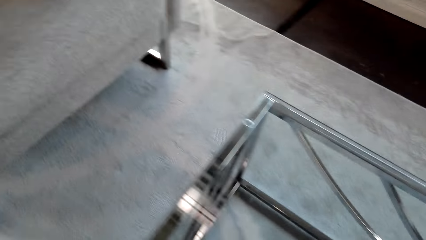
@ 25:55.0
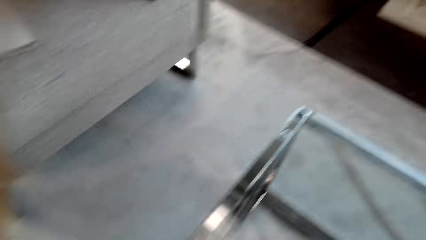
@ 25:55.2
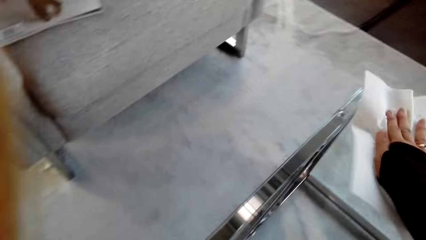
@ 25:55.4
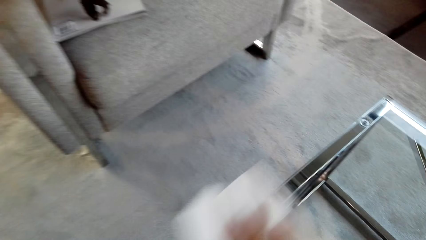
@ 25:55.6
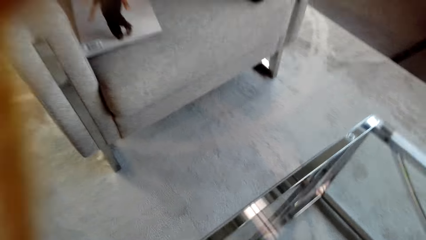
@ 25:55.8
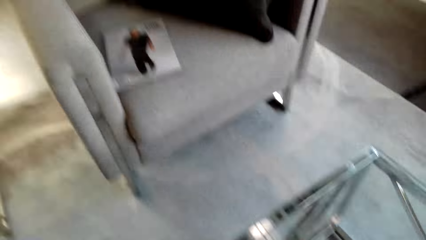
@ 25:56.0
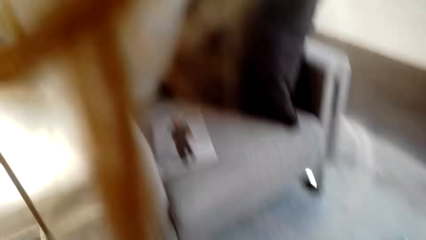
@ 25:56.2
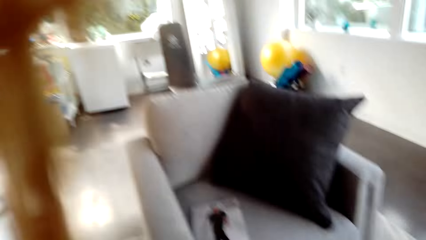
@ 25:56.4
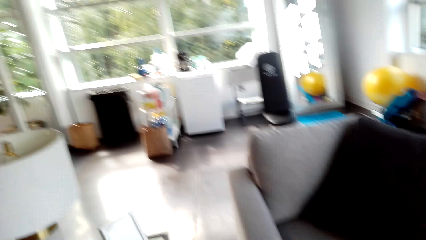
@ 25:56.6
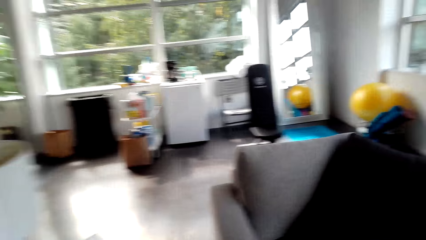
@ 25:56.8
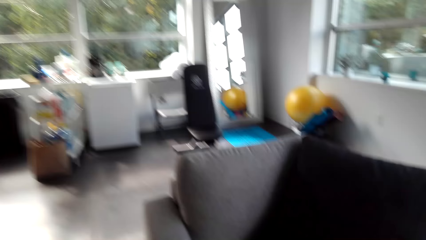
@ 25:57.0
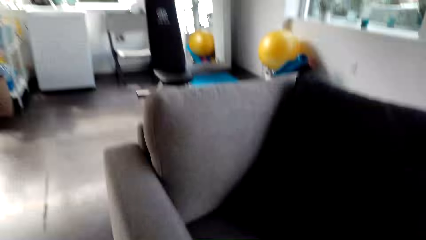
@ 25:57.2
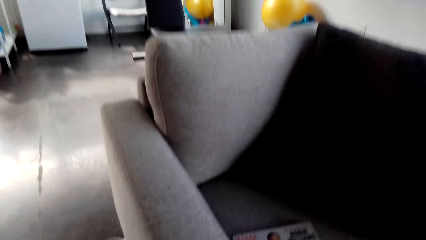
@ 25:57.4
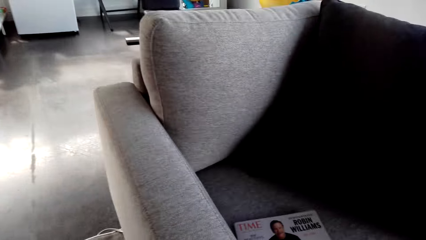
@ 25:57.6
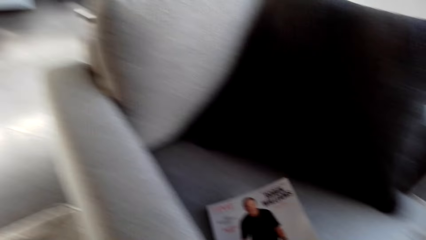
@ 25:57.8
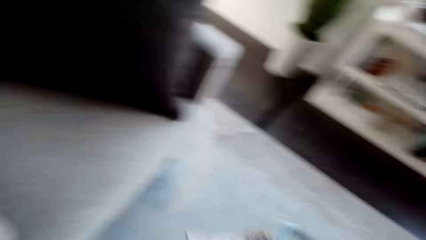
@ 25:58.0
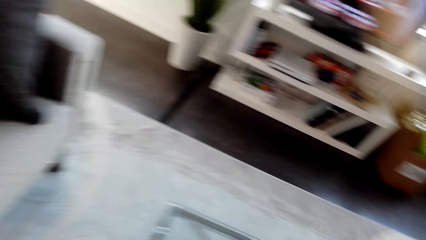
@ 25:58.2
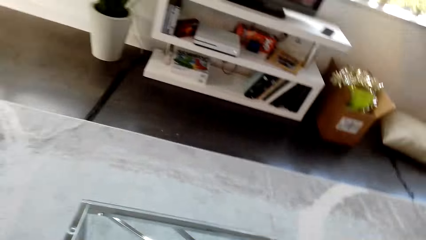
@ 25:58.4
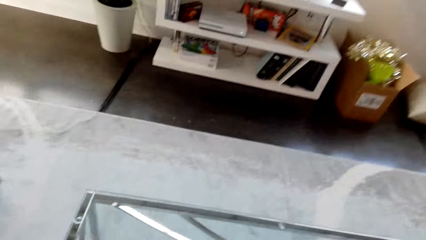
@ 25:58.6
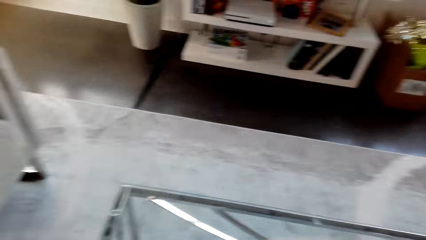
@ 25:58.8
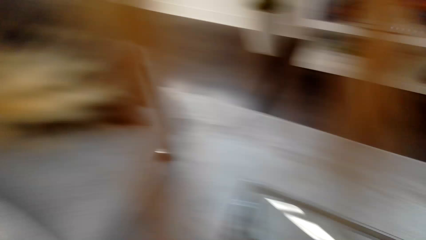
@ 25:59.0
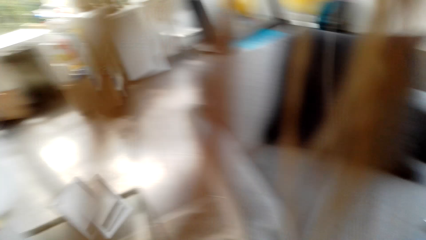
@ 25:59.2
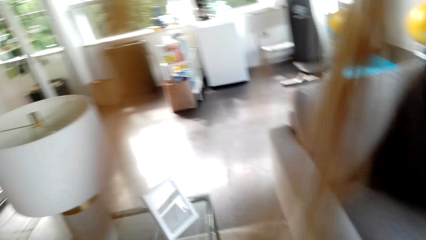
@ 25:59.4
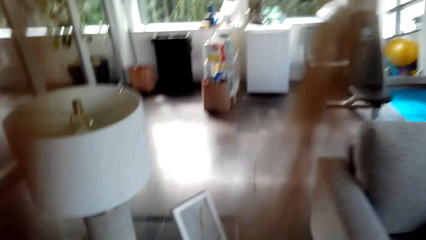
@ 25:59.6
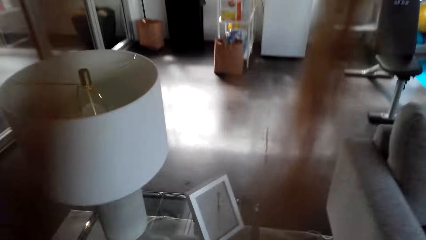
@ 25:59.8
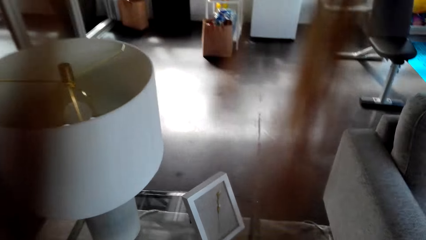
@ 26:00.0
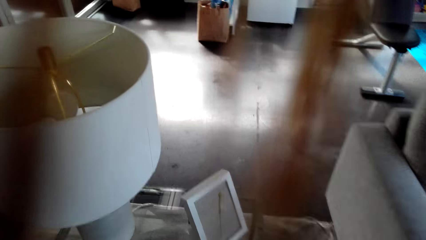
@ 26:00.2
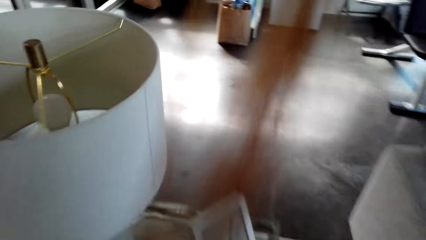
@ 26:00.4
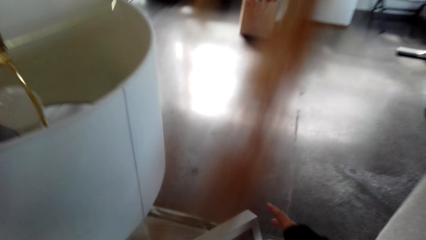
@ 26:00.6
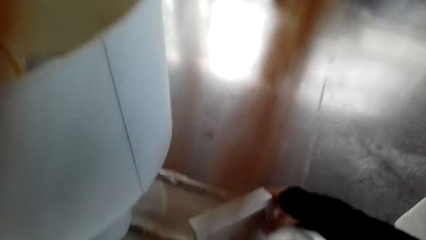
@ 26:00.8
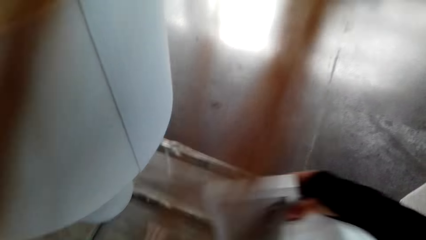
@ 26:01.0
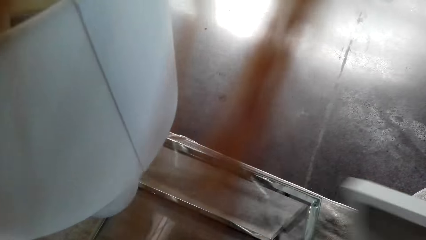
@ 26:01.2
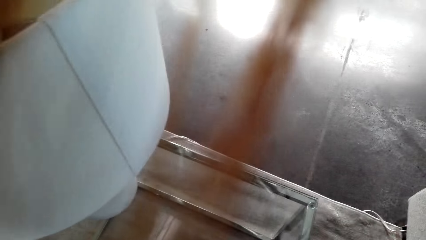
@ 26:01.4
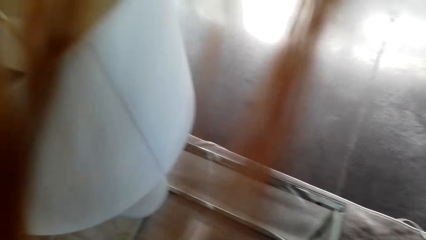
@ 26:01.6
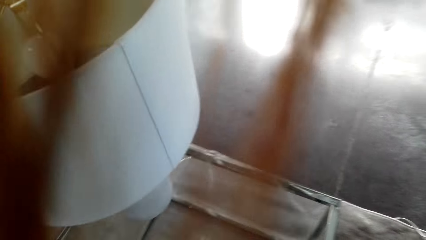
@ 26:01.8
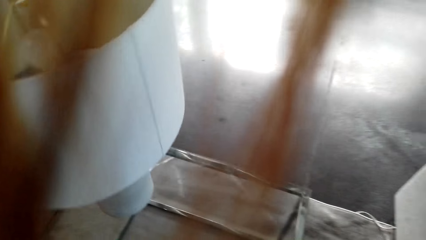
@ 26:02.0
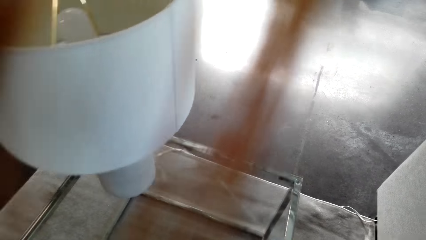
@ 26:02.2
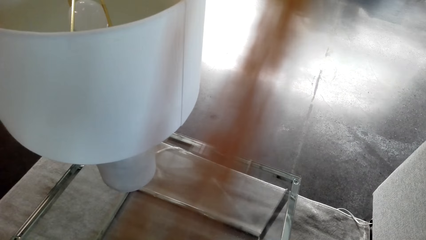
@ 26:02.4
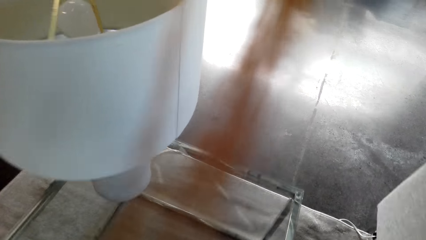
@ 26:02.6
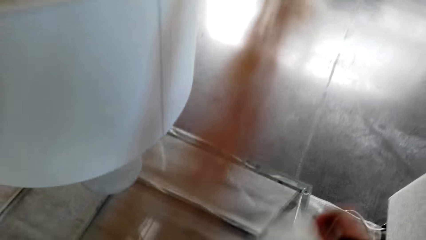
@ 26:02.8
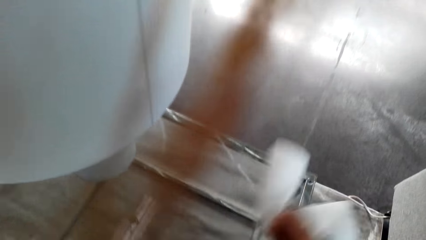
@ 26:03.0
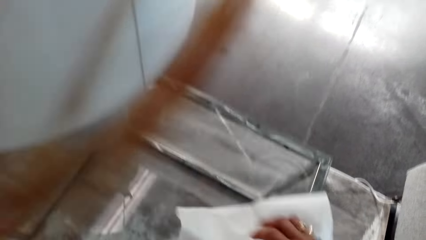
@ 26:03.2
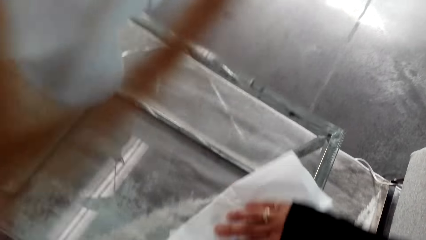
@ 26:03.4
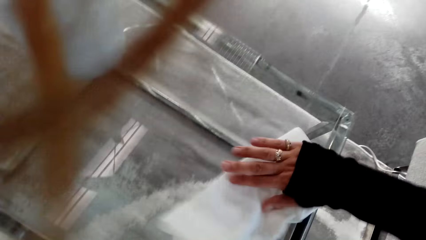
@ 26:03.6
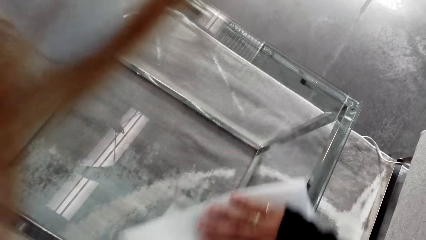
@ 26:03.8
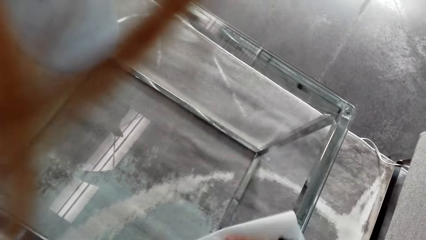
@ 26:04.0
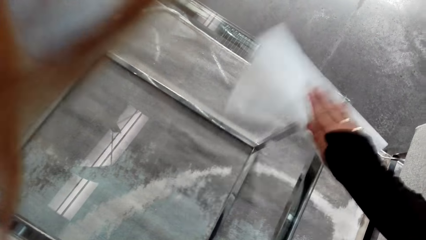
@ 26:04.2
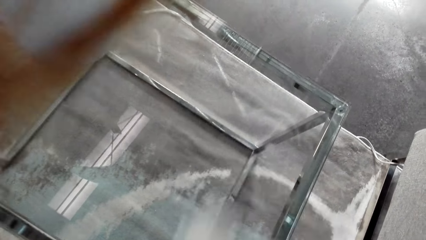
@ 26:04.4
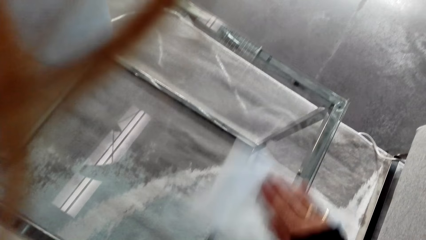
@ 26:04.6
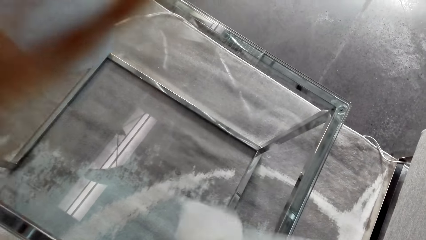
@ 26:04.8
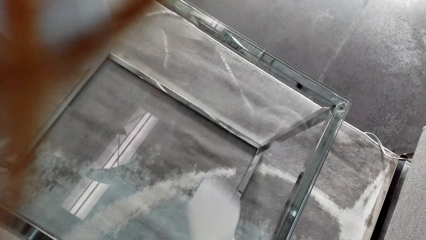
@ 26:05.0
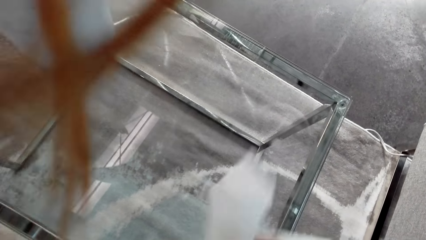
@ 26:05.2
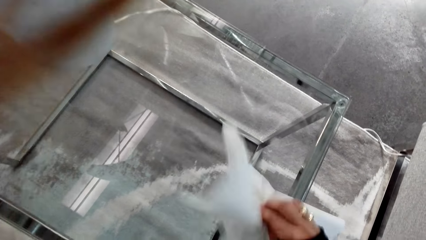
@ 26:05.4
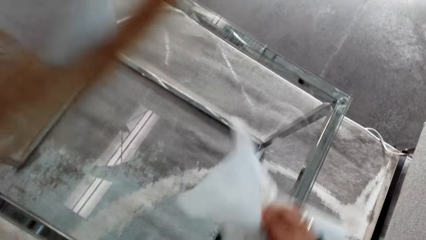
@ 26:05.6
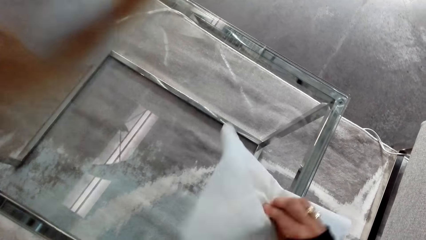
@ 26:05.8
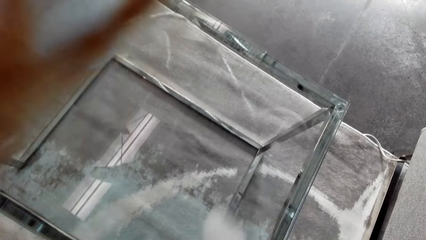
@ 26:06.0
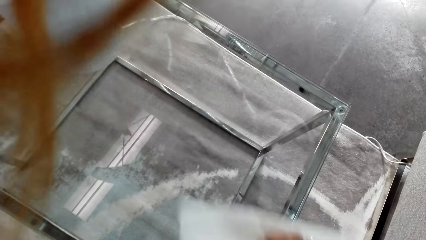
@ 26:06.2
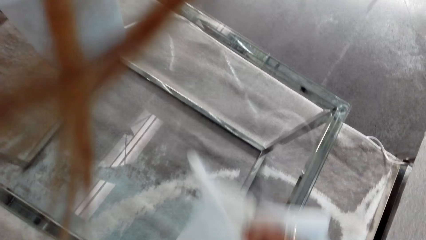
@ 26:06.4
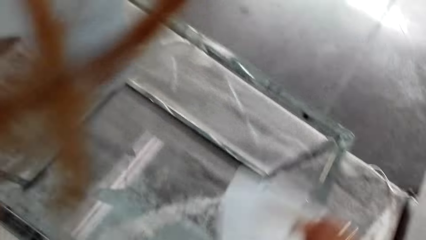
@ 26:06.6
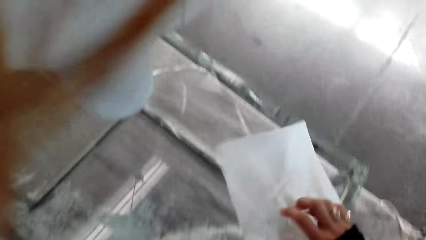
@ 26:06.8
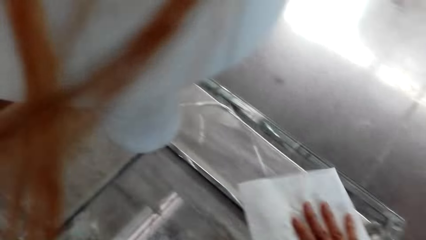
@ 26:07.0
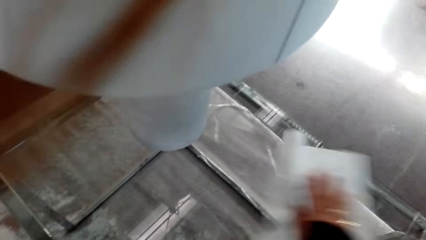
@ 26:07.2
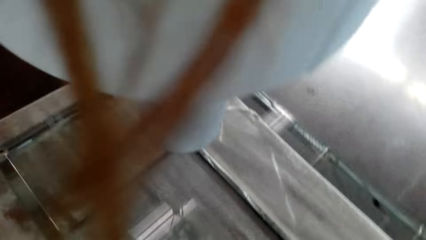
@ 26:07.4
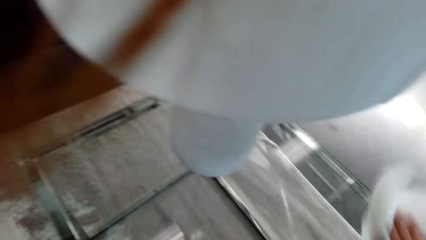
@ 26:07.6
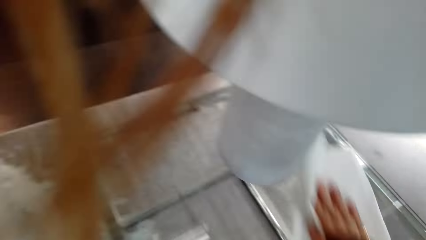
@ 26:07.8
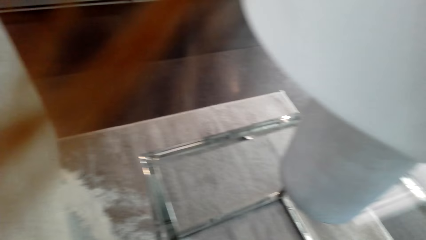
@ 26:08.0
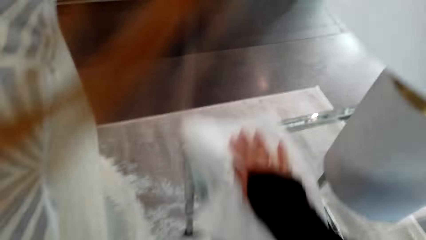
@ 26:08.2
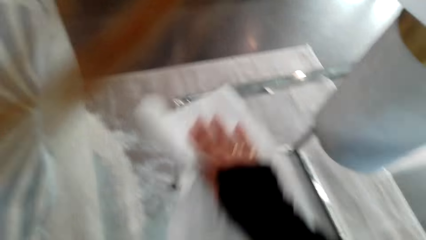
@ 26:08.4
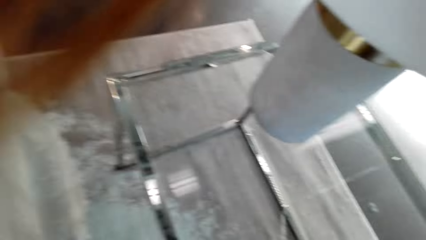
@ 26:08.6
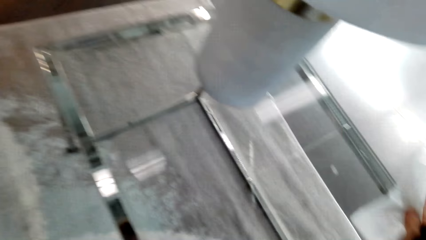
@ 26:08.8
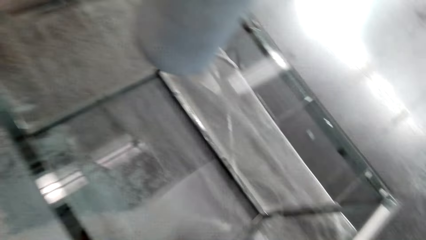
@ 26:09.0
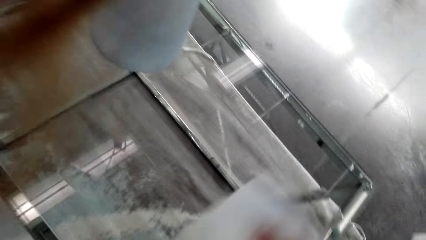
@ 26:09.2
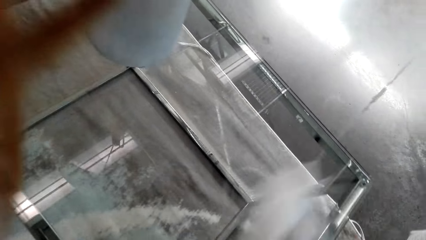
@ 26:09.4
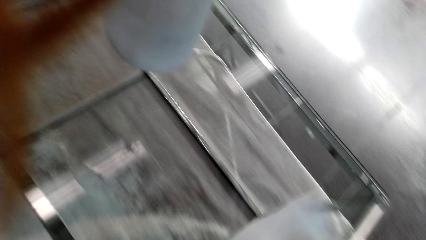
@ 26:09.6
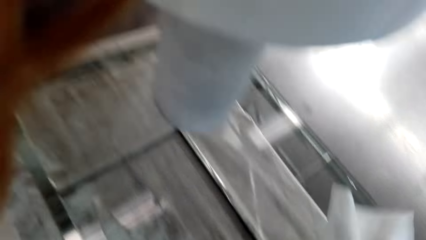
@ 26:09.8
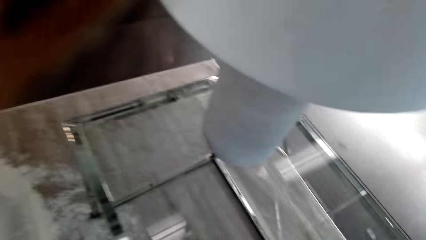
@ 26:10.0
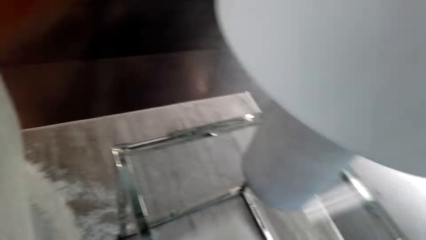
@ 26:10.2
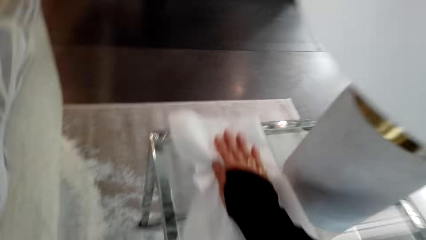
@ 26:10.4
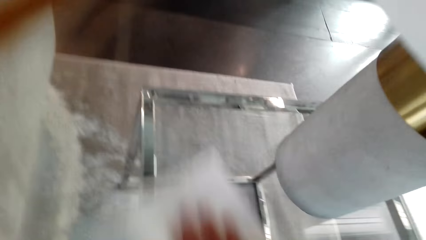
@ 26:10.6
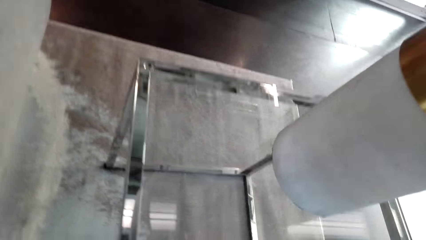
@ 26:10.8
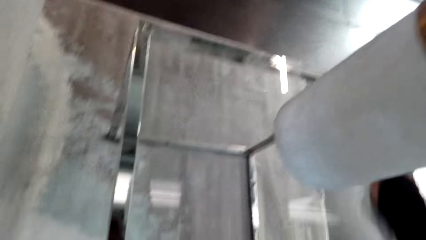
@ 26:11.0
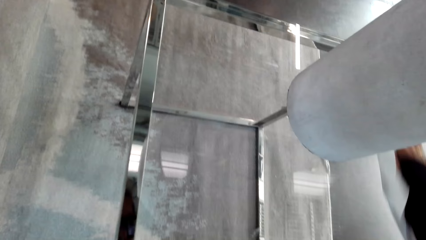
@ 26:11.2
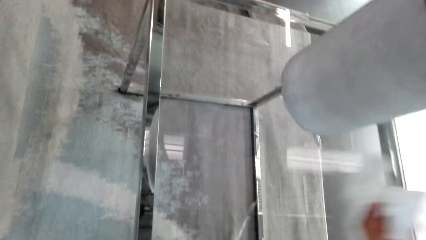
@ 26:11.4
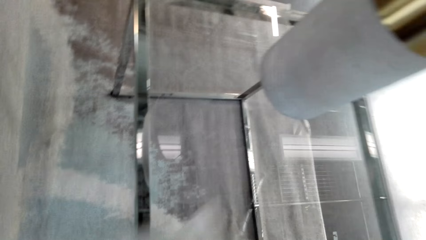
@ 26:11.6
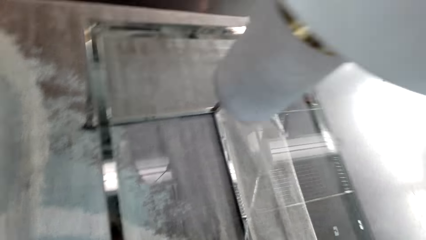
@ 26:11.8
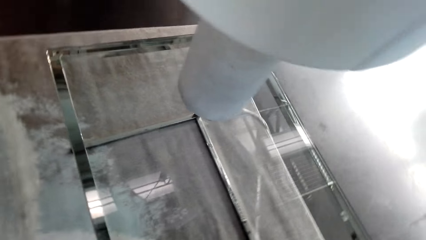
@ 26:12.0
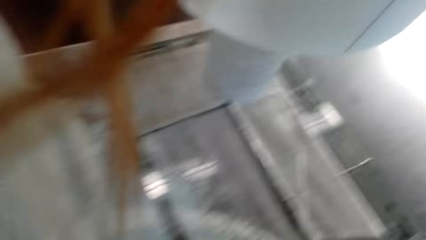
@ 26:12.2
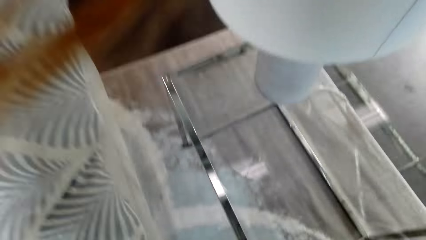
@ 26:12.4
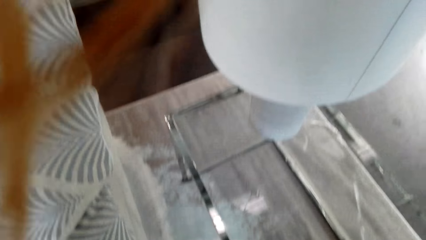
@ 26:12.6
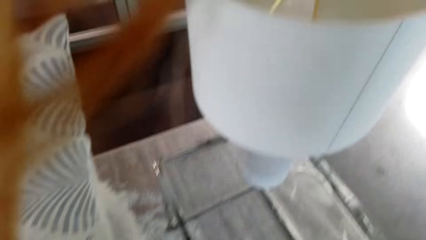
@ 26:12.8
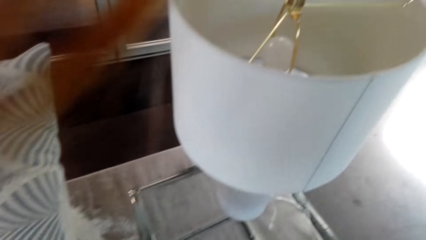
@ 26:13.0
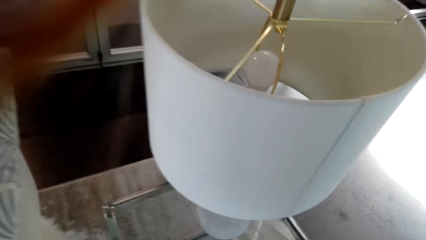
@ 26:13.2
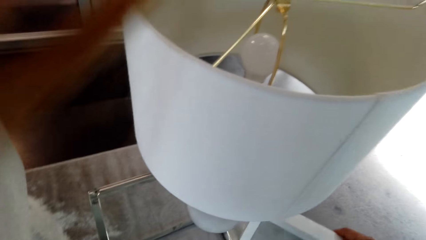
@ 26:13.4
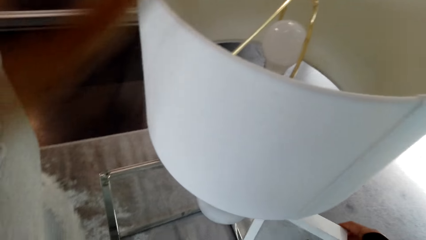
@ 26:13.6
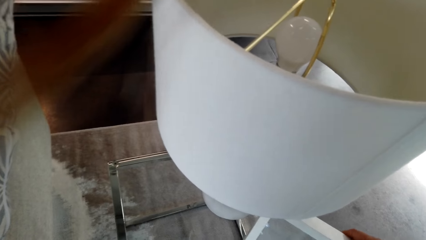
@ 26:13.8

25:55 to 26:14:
The camera wearer picks up a book. They pick up something. They wipe the table.
